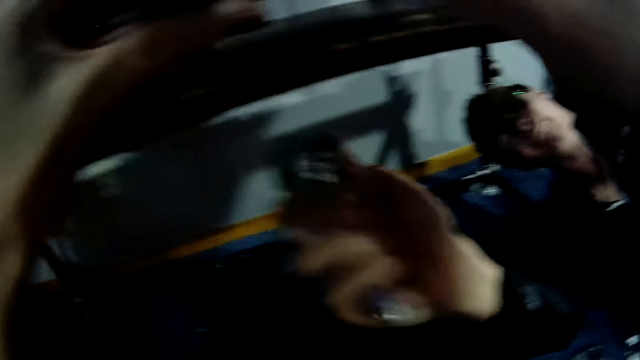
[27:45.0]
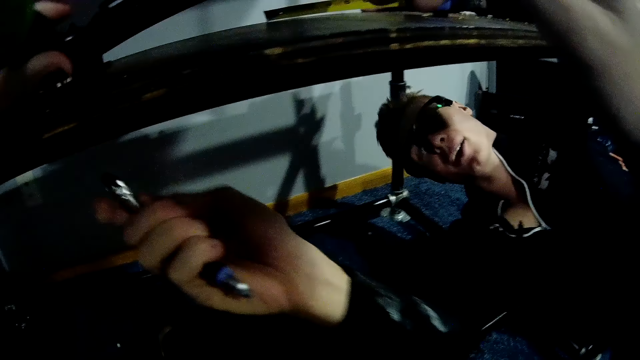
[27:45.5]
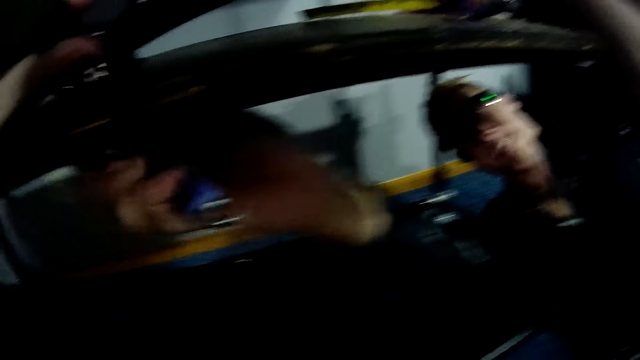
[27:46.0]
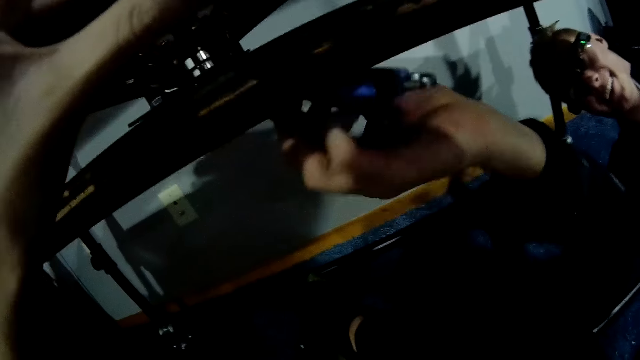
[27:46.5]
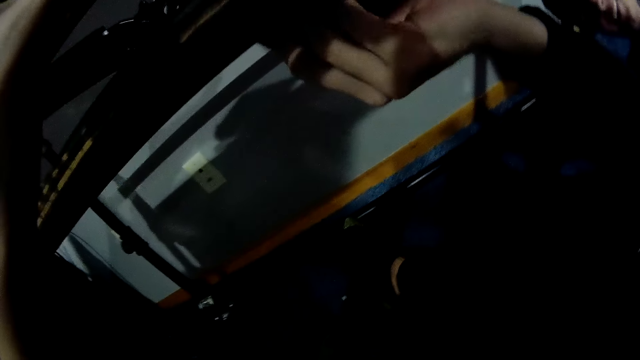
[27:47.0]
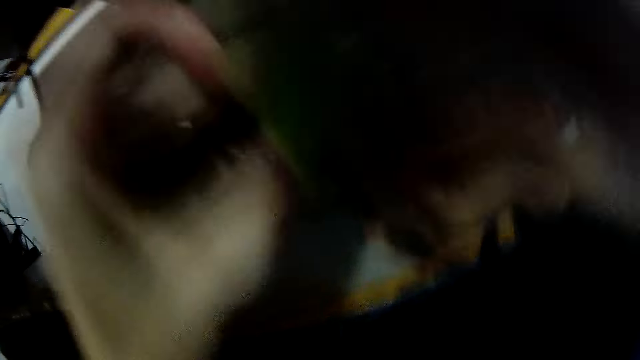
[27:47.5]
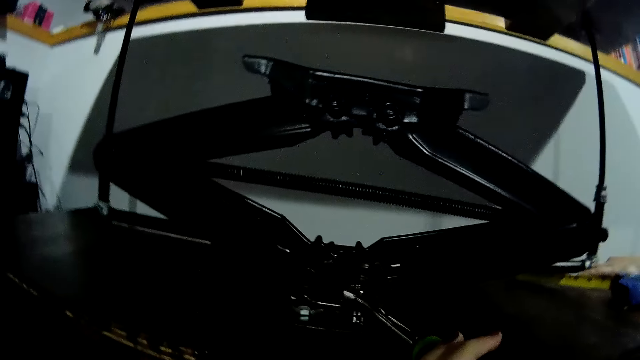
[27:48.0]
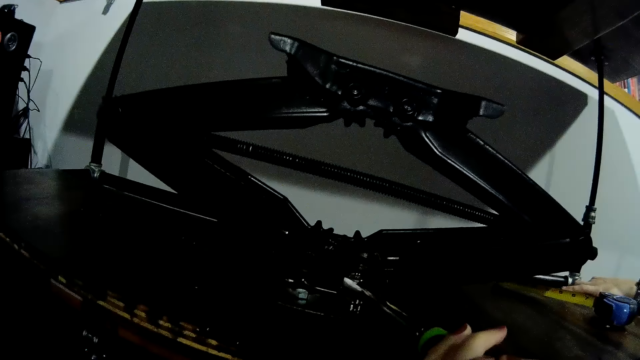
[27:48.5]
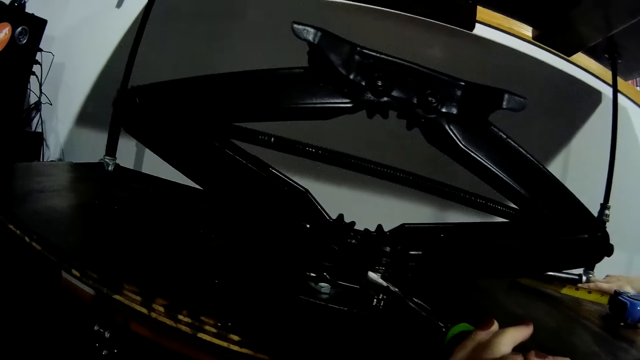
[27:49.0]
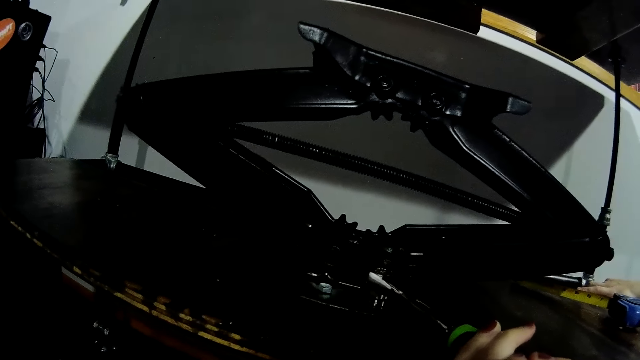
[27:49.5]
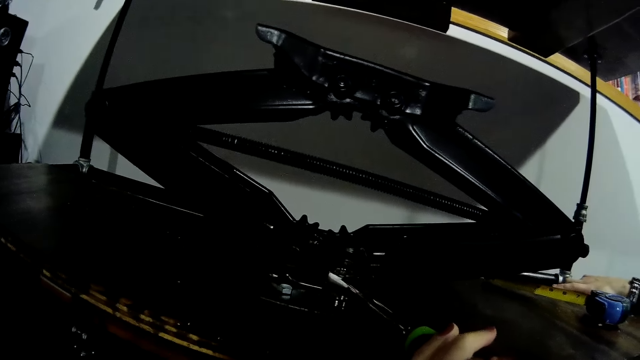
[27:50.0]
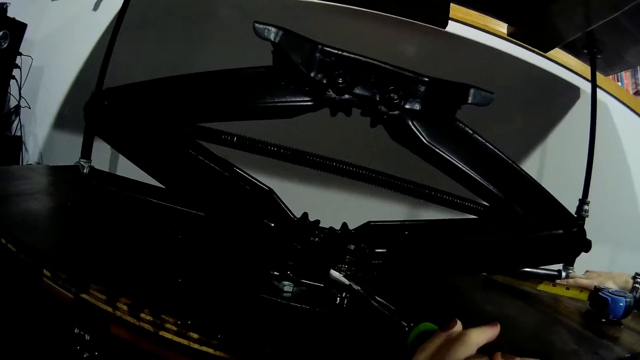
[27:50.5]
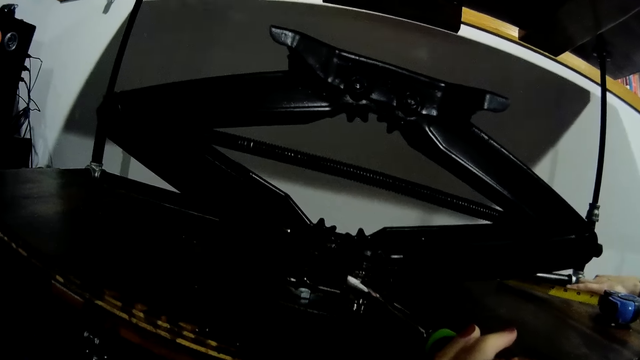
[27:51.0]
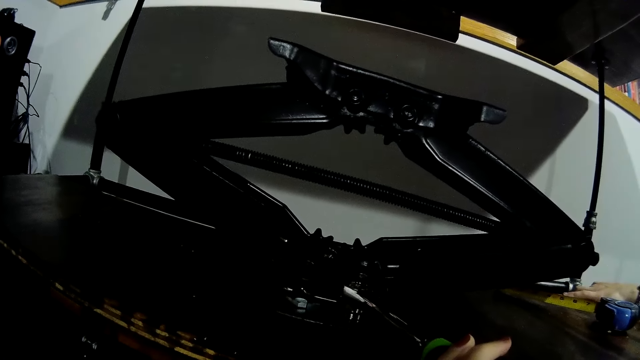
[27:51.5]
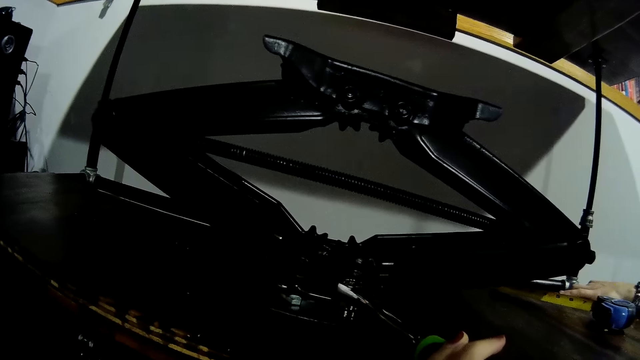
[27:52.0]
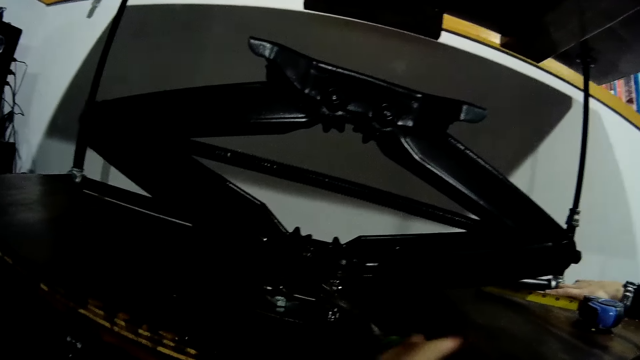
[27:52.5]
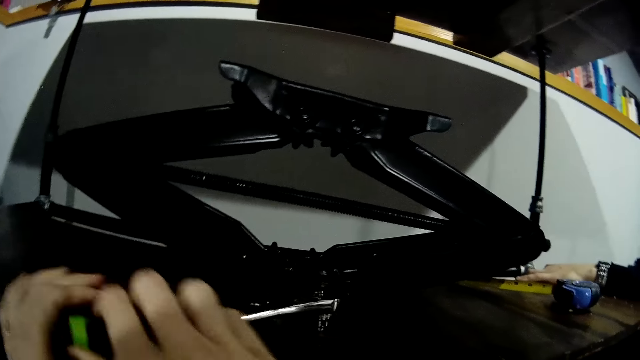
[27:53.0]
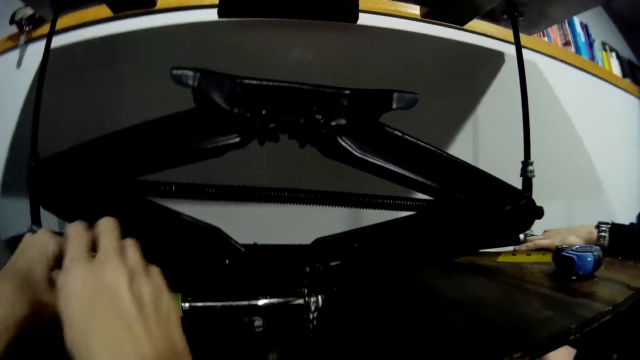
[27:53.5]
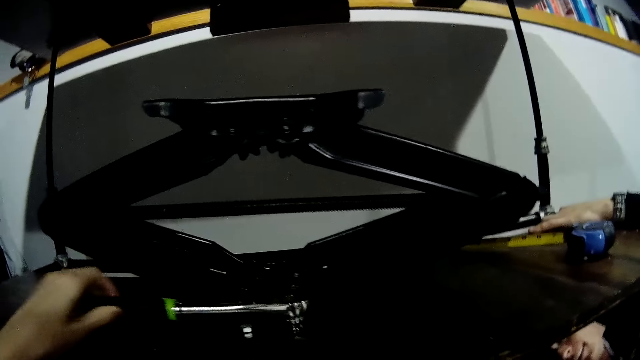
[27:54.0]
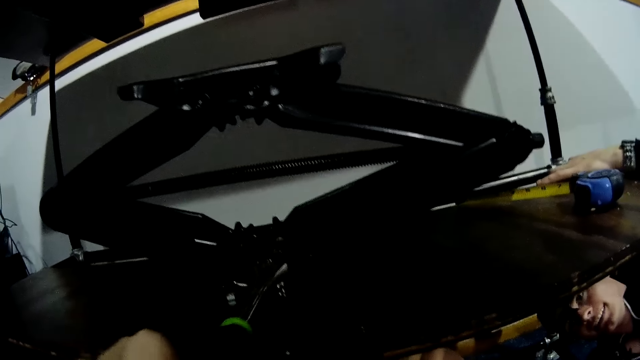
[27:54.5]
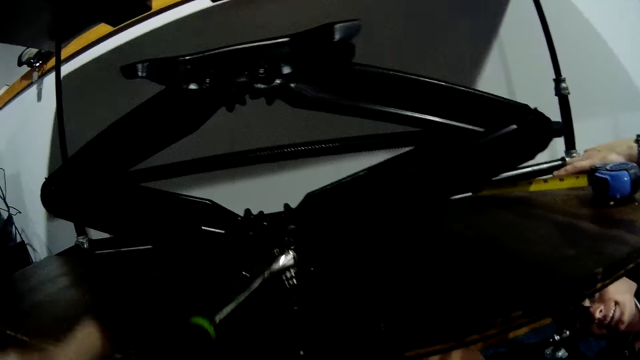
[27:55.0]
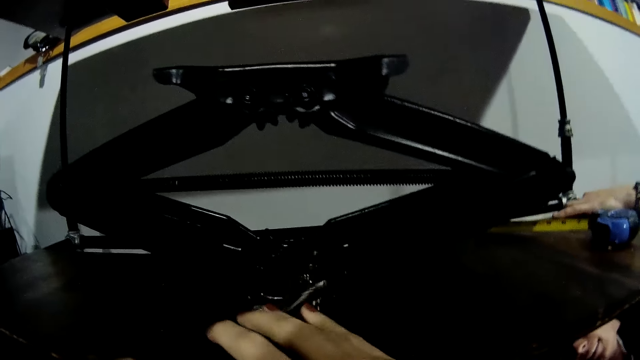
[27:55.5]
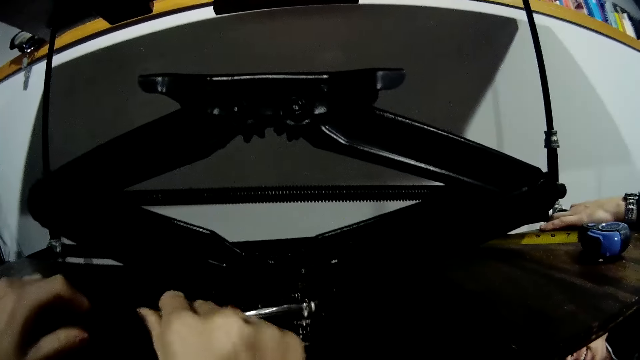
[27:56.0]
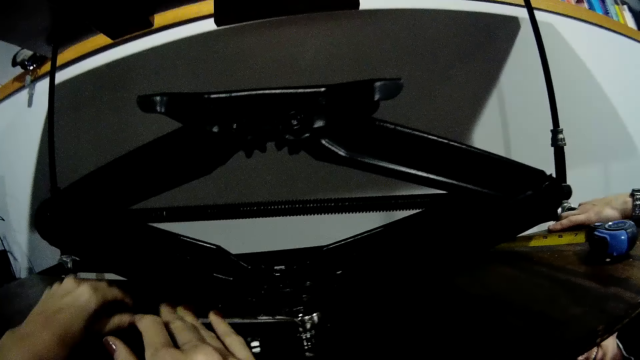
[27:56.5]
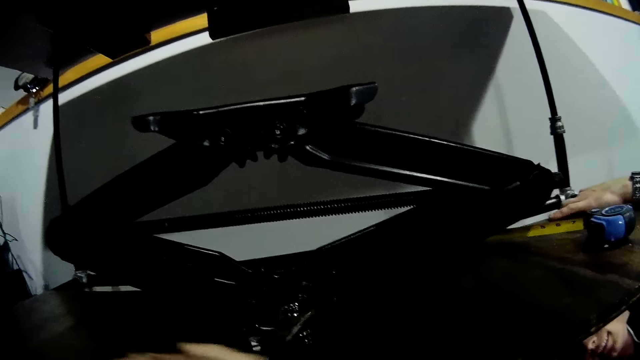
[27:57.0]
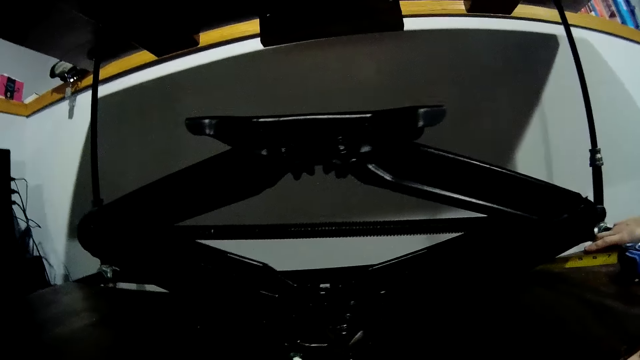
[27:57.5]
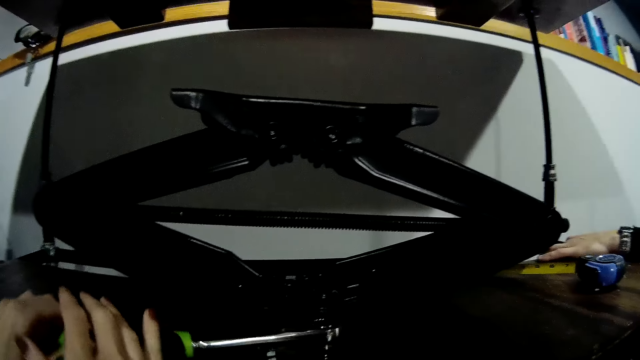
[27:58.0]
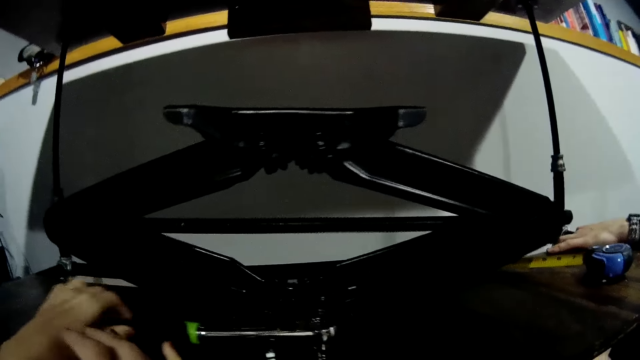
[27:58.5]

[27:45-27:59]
A man holds a spanner in his right hand beneath the wooden slab. The man tightens a bolt beneath the wooden slab with the spanner in his right hand, underneath the car lift jack. The camera wearer holds the spanner on the bolt. They use a torque spanner in both hands to tighten a nut on the scissor lift jack on the wooden slab.

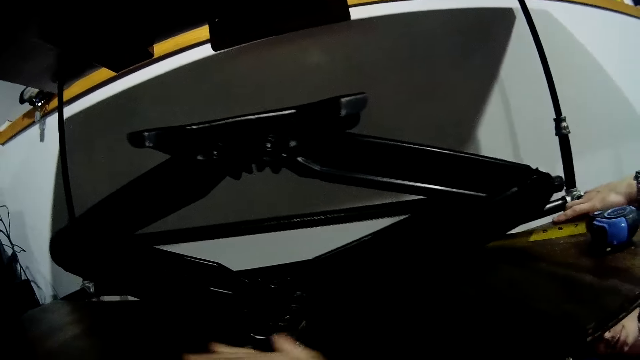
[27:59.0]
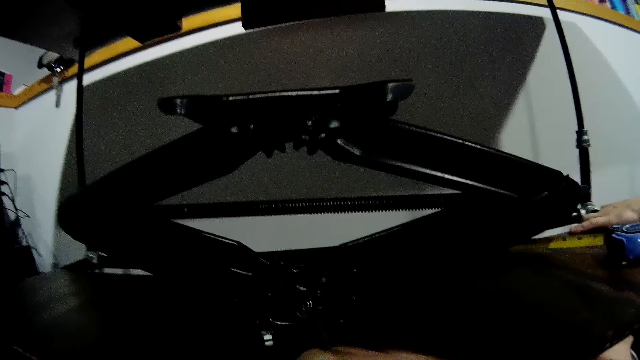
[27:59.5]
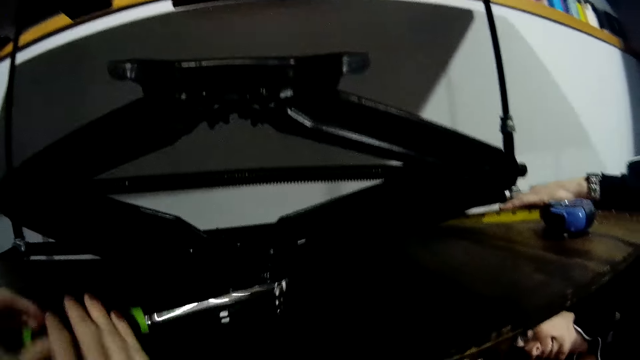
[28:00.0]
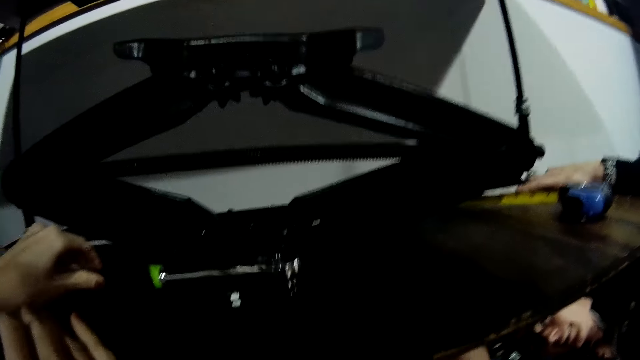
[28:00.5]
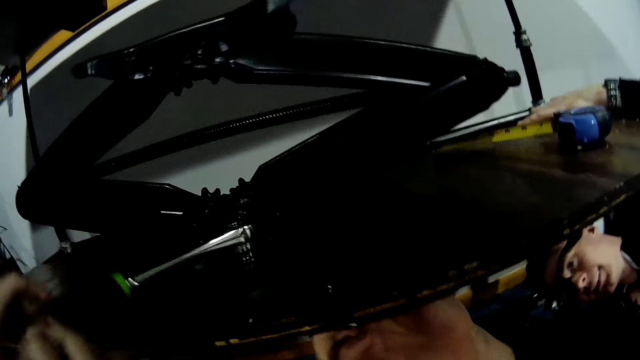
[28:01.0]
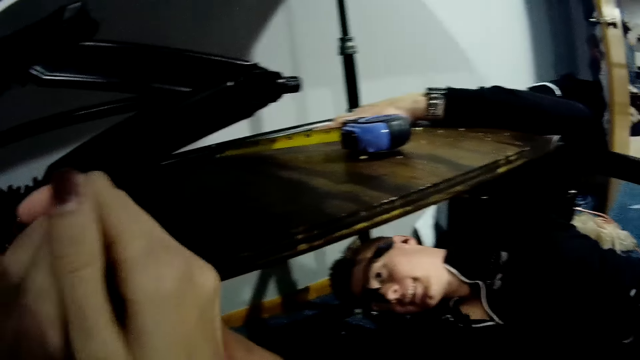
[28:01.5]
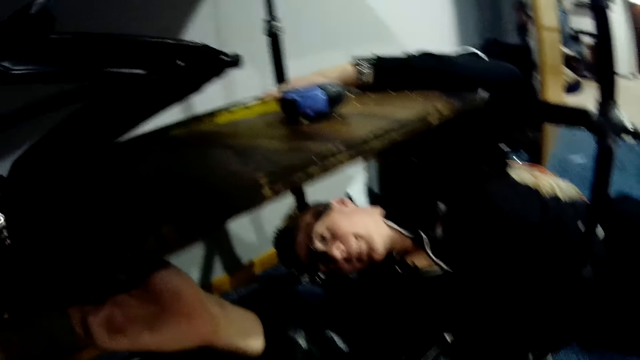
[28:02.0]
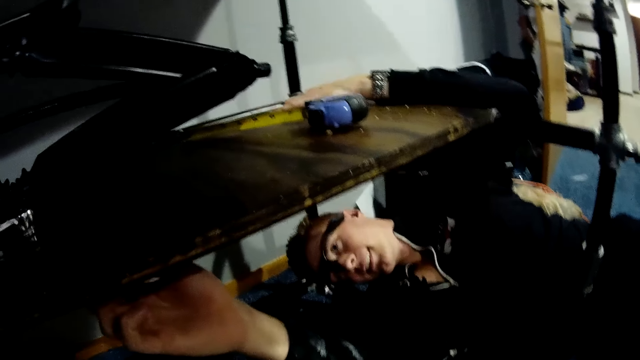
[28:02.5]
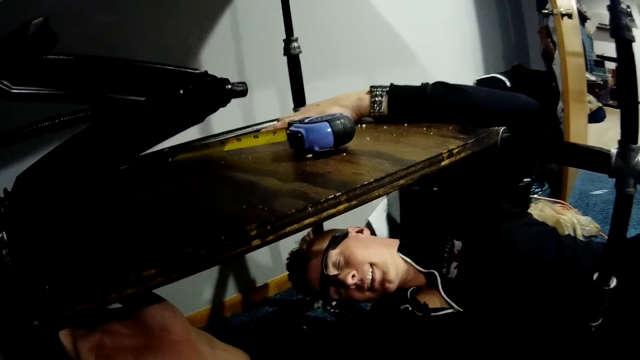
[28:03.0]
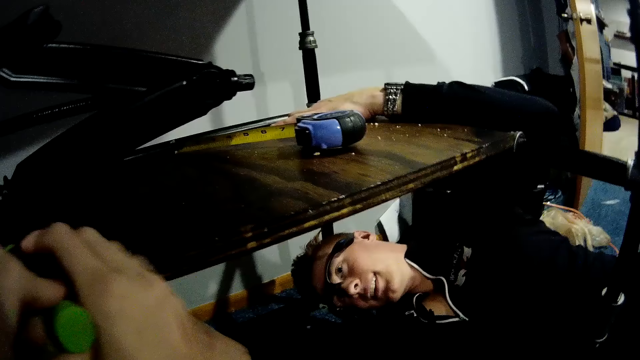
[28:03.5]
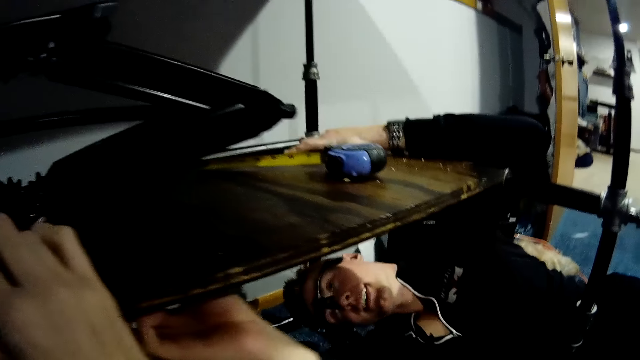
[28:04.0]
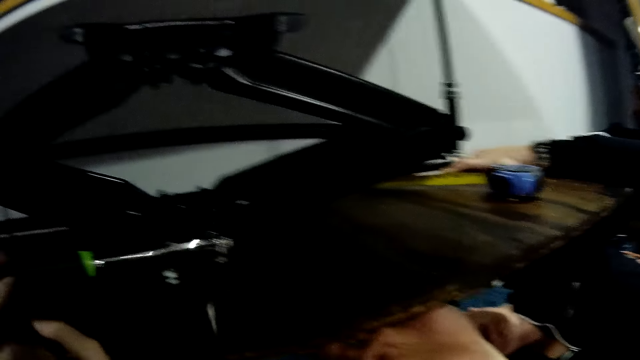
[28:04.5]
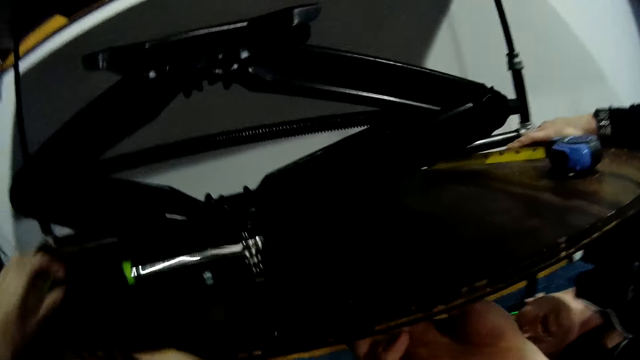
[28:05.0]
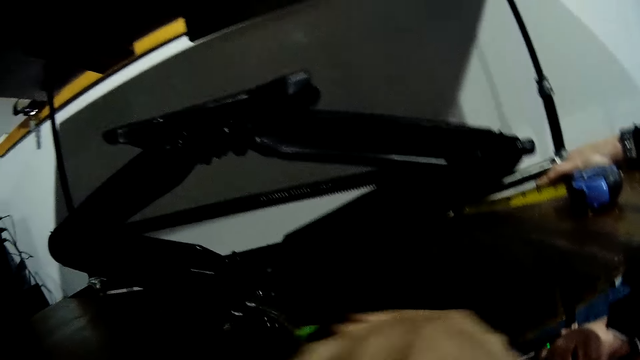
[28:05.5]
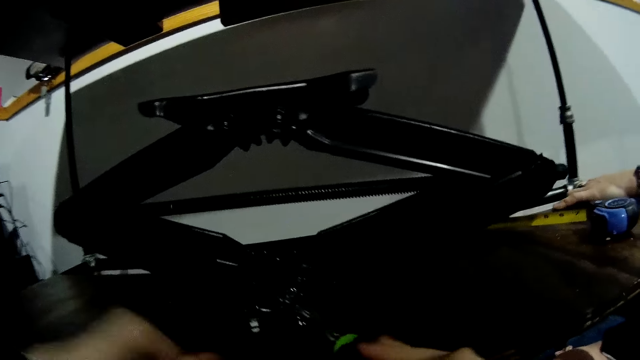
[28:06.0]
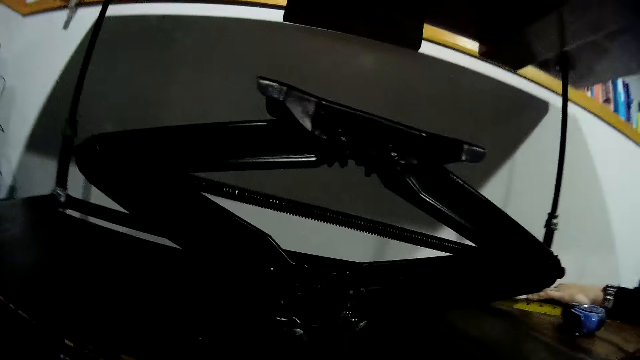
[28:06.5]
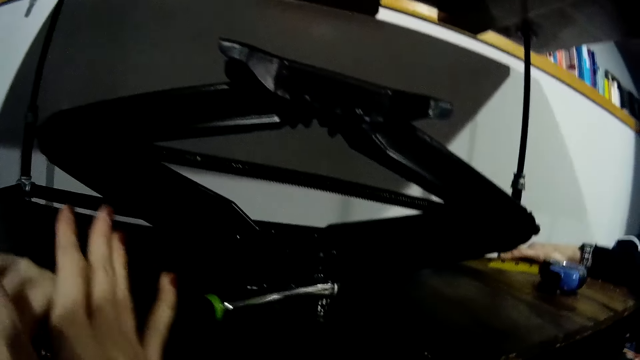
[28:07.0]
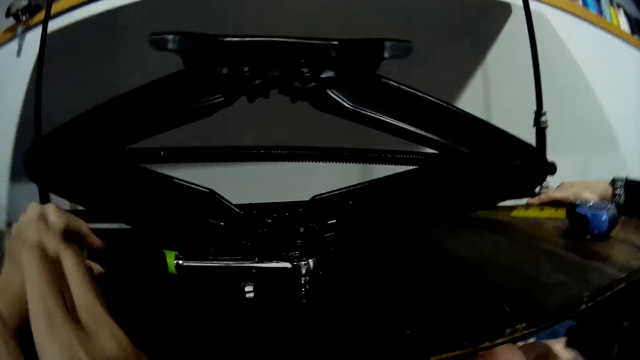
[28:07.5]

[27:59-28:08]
A man holds the bolt underneath the car lift jack.
